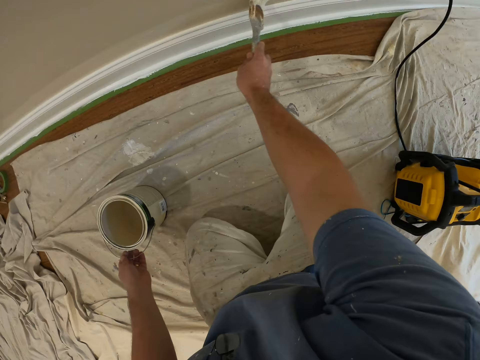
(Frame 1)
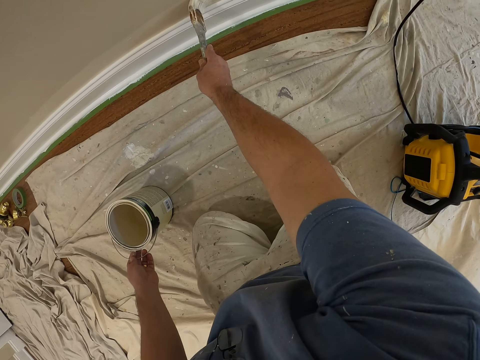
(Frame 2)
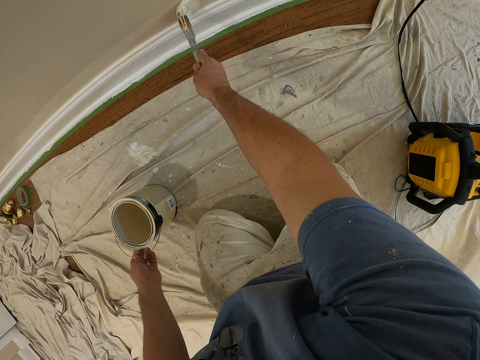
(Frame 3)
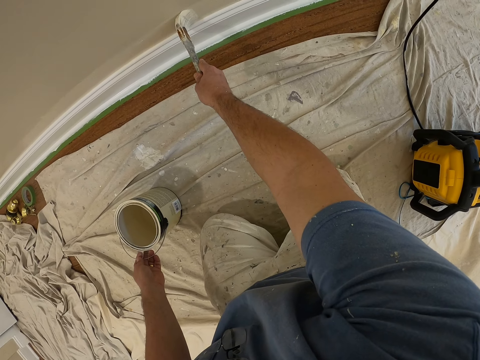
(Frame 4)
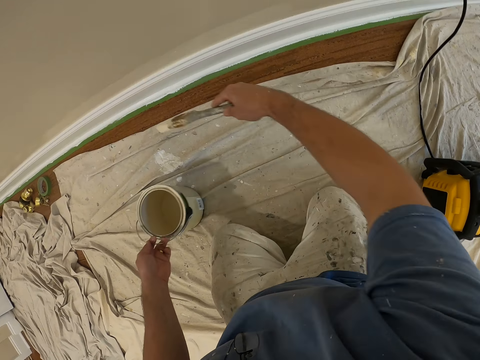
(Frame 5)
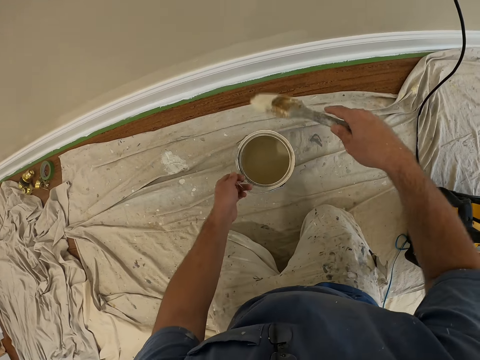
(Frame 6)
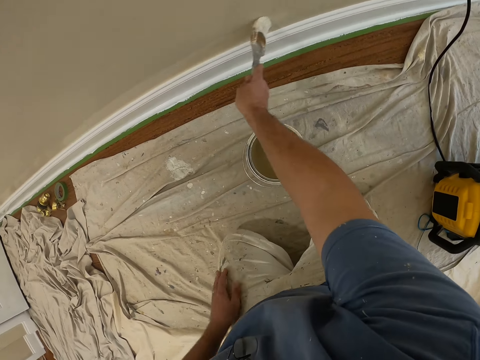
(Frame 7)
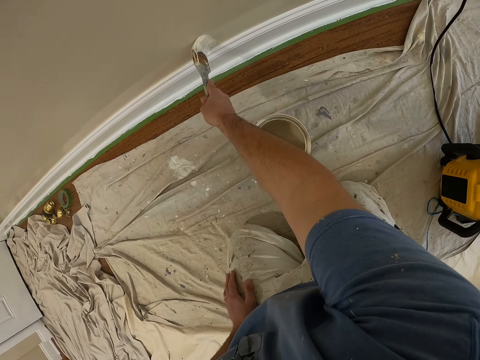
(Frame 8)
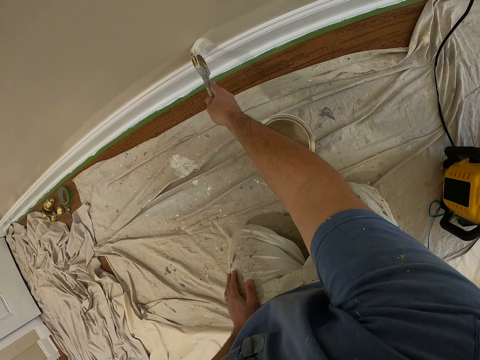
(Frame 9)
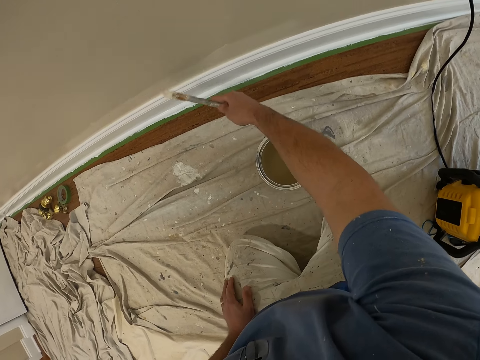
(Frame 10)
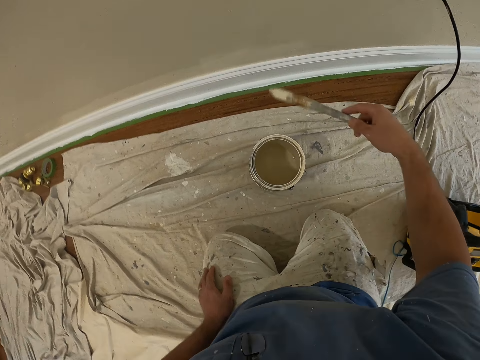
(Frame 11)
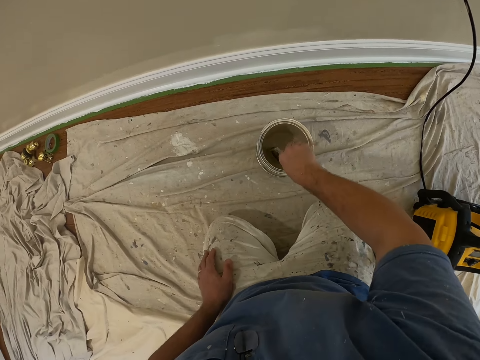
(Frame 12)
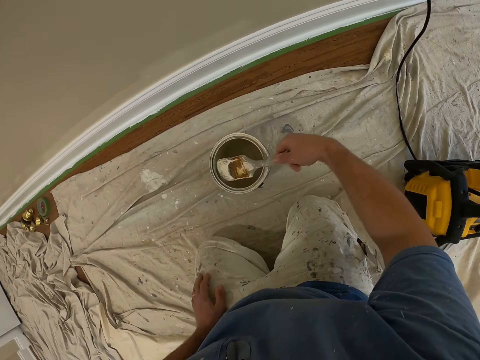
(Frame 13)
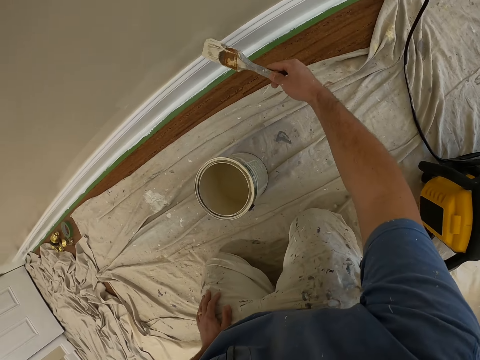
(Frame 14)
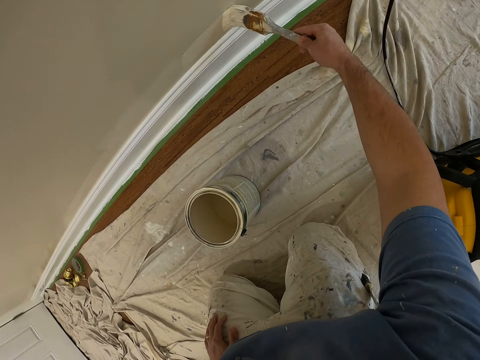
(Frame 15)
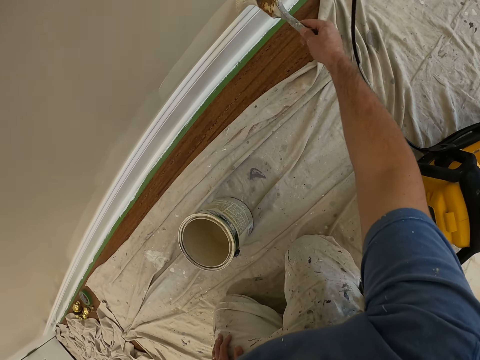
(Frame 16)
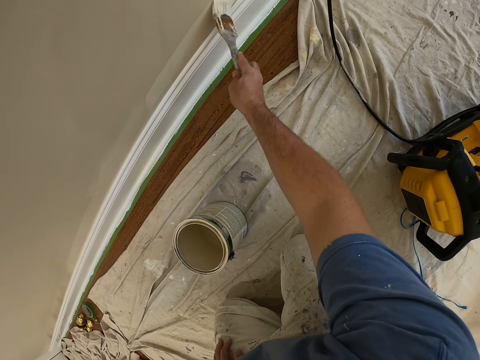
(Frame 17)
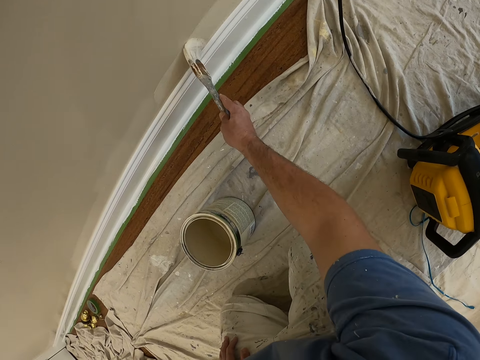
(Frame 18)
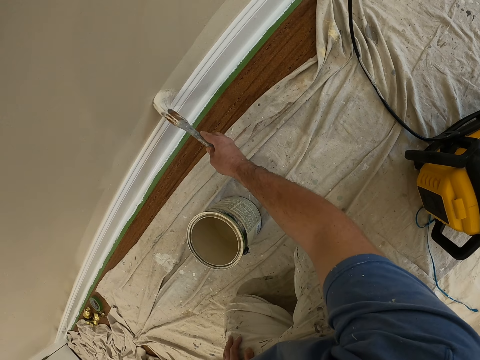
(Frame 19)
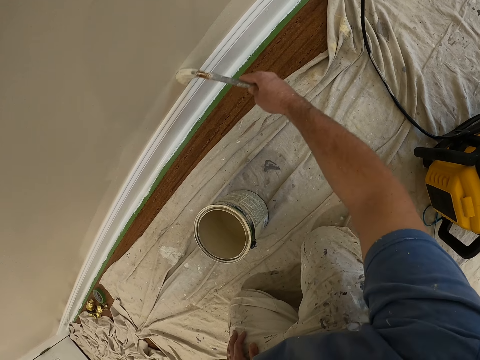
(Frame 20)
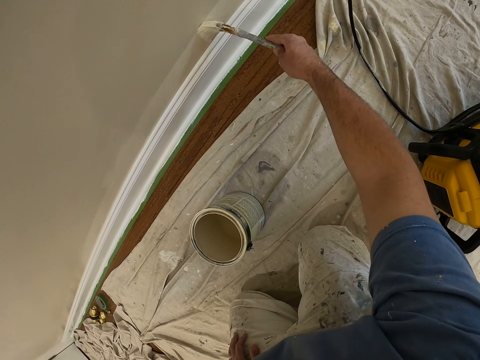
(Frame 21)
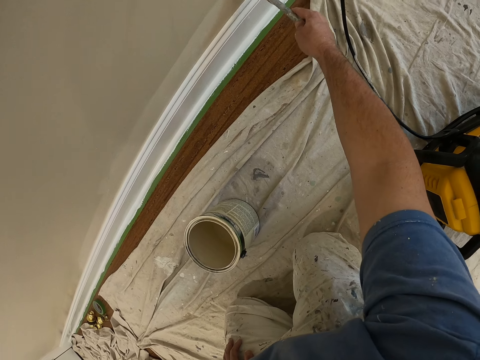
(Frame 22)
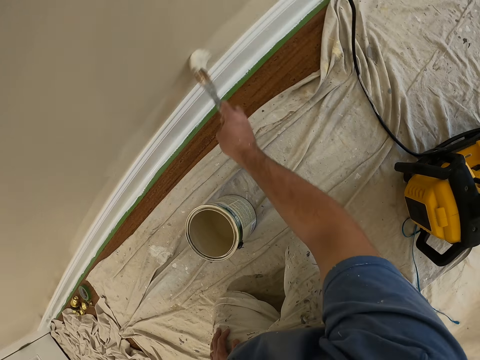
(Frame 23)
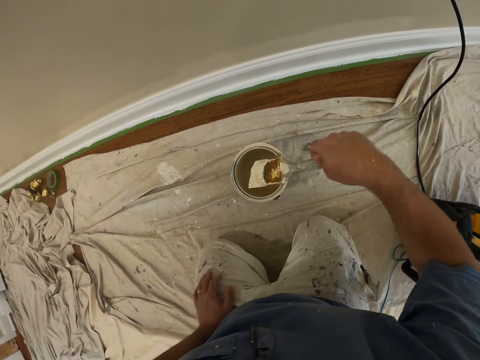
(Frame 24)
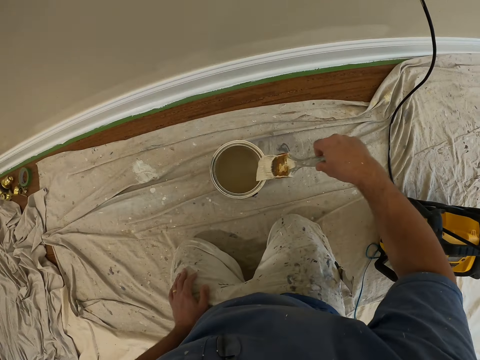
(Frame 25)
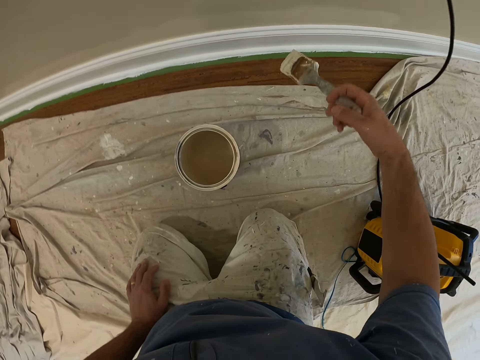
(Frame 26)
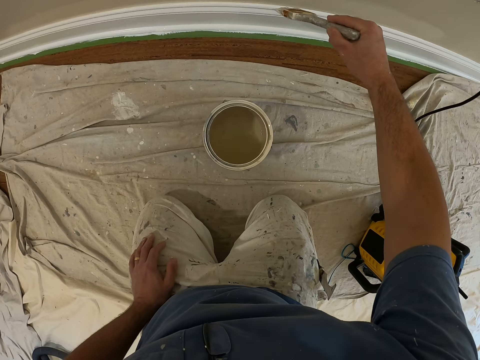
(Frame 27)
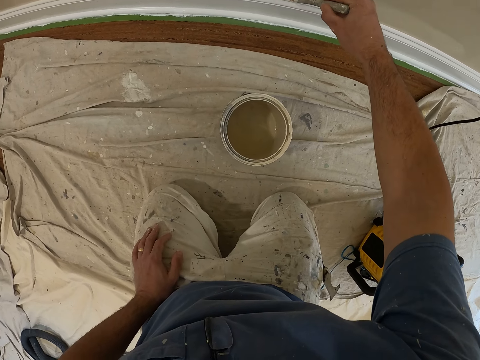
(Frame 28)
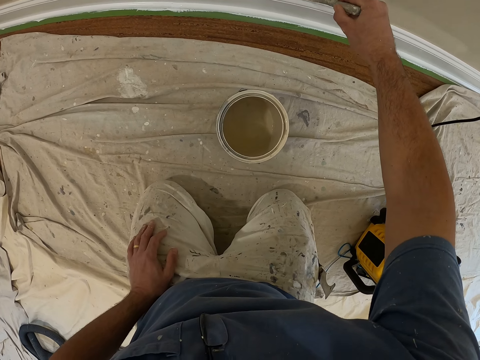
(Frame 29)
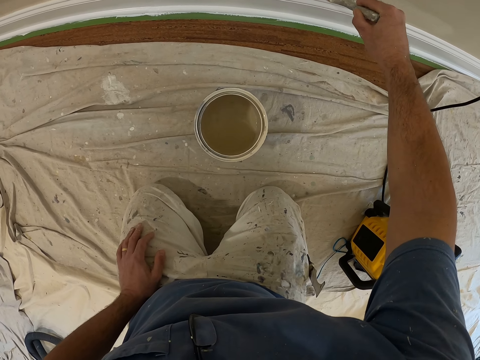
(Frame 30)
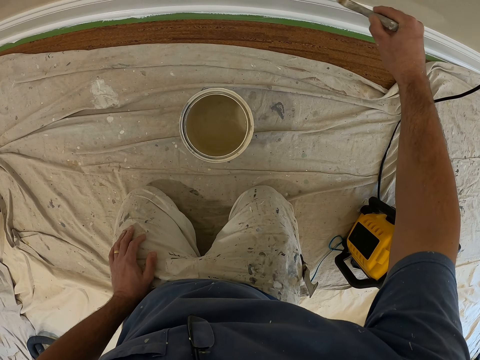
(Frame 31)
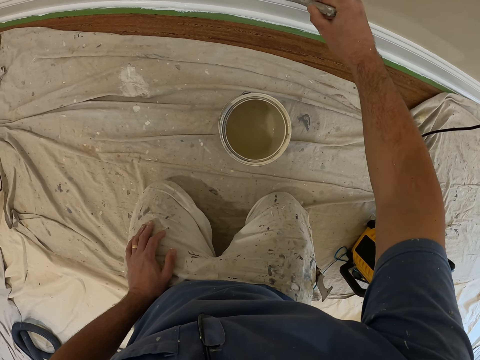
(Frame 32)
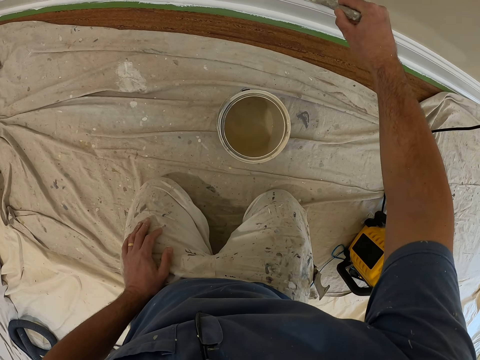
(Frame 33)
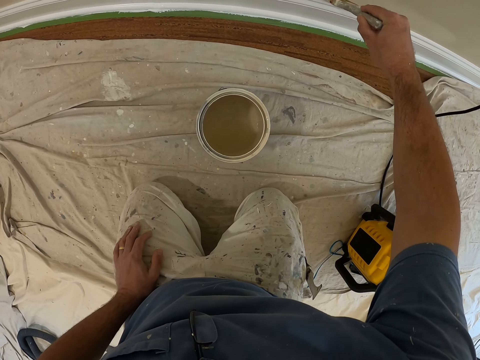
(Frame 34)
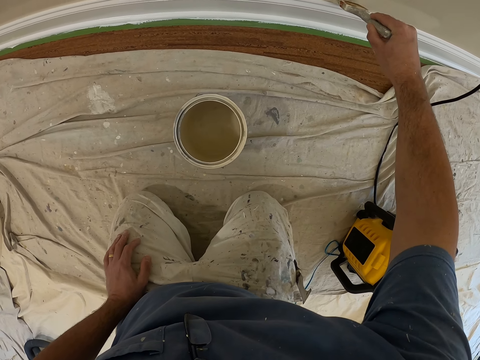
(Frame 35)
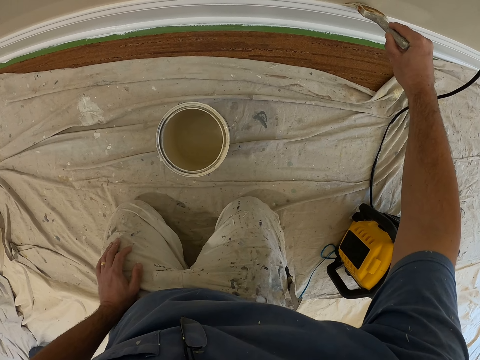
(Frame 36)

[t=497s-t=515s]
The camera wearer moves the paint bucket forward with his left hand. He dips the paint brush into the paint can or bucket. He removes the paint brush from the paint can. He paints the wall with the paint brush. He places the brush at the edge of the paint can. He dips the paint brush into the paint bucket. He paints the wall with the paint brush.

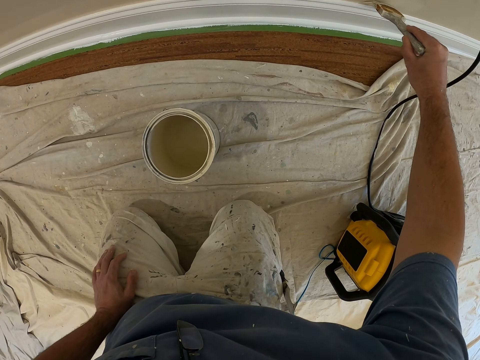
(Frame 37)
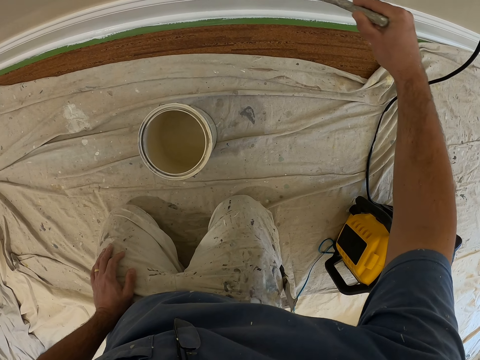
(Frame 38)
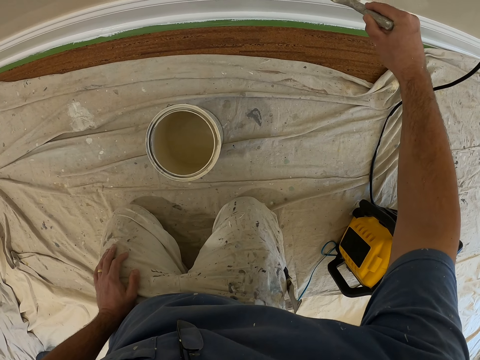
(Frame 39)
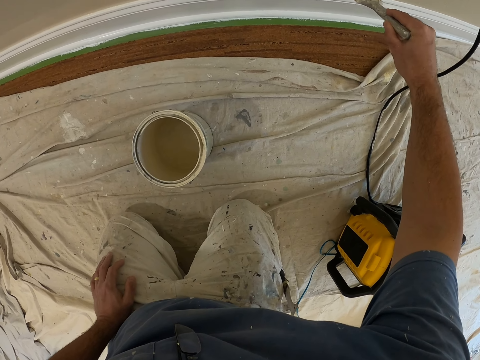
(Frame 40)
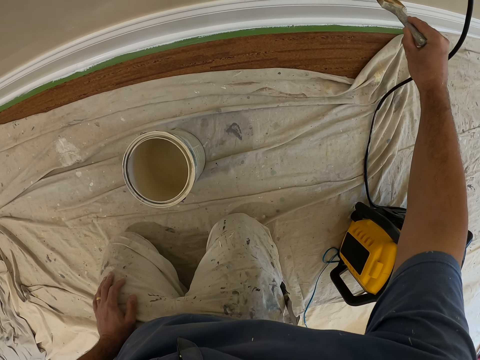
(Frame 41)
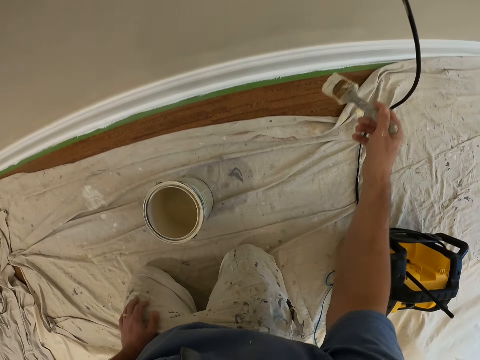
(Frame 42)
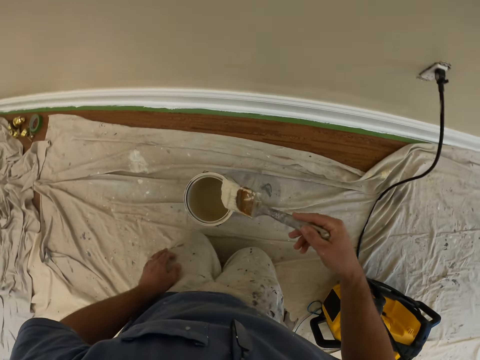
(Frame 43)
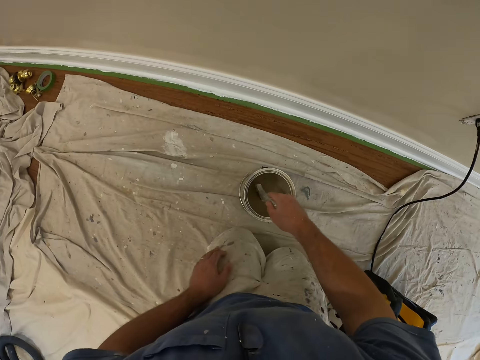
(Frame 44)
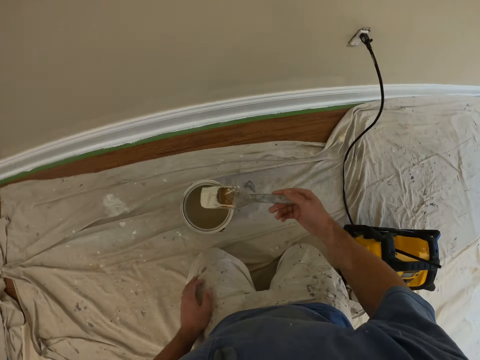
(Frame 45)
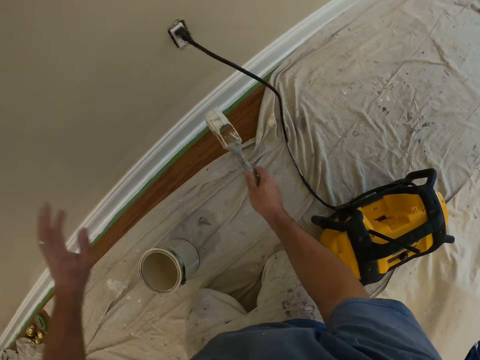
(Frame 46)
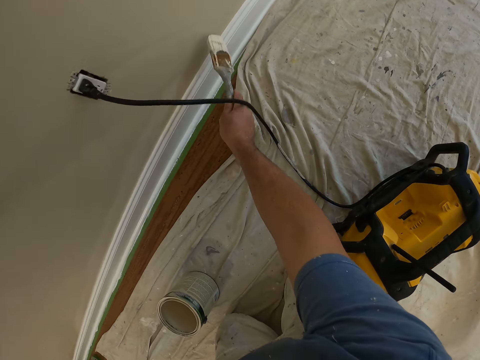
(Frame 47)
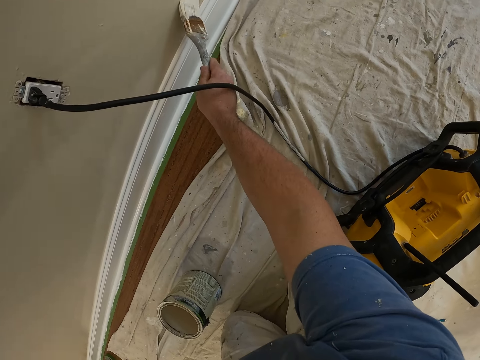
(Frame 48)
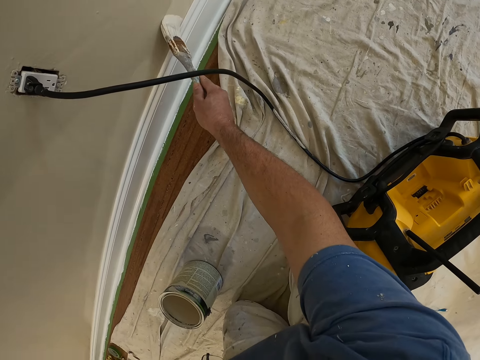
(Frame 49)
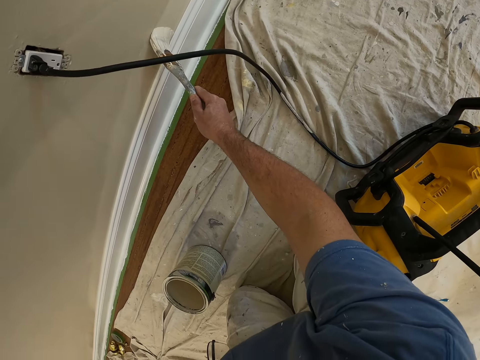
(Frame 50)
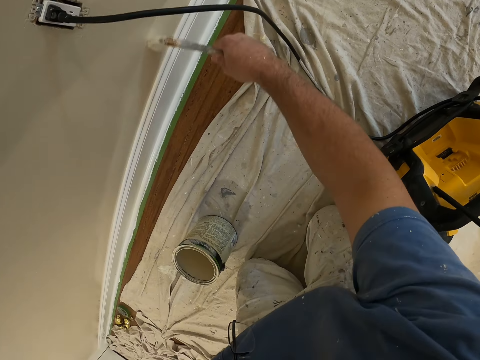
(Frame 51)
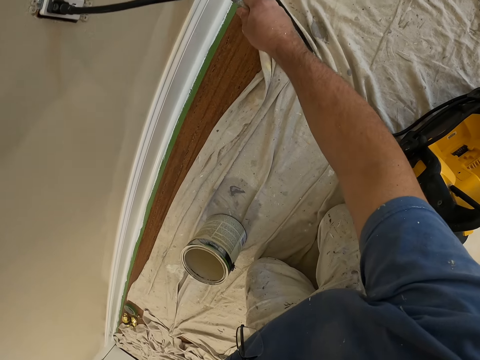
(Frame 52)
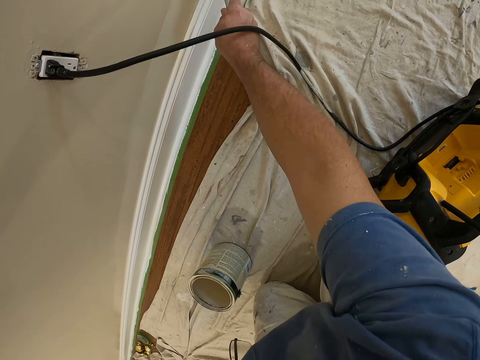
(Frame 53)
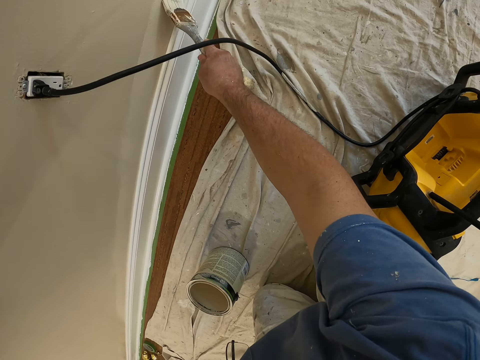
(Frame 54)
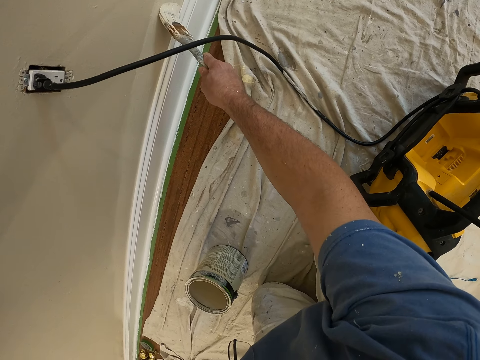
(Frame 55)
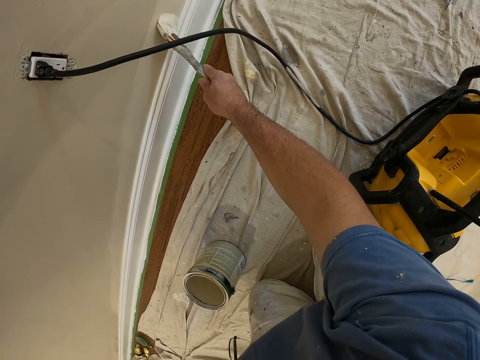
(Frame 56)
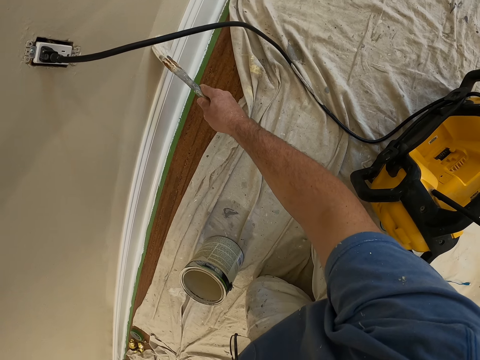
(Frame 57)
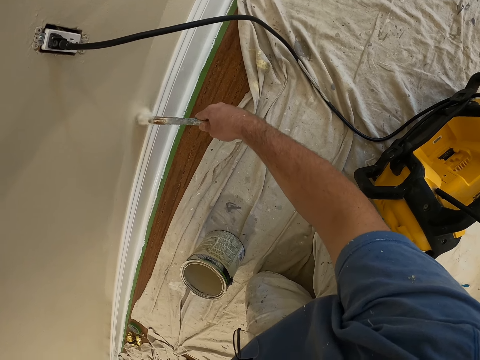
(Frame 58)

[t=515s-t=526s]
The camera wearer dips the paint brush into the paint can. They remove the paint brush from the paint can. They paint the wall with the paint brush.
